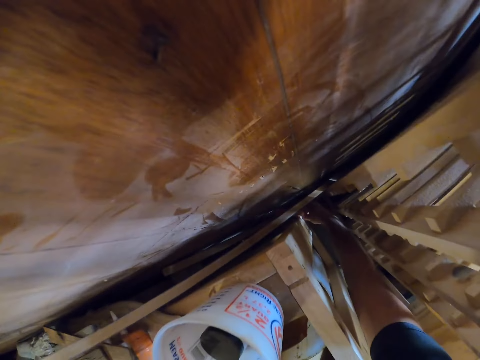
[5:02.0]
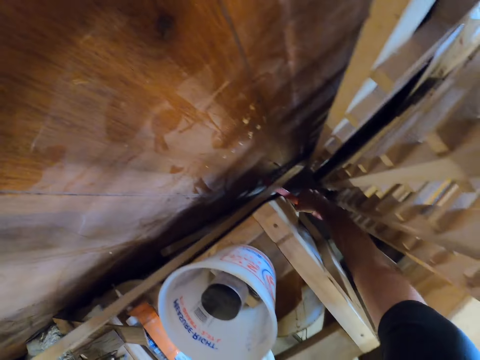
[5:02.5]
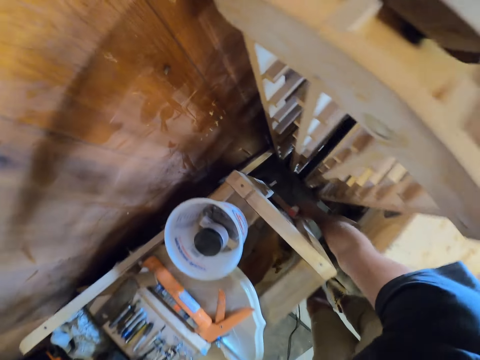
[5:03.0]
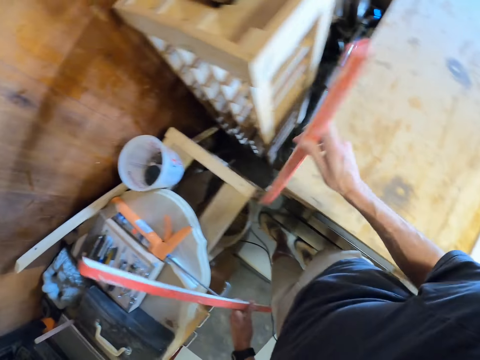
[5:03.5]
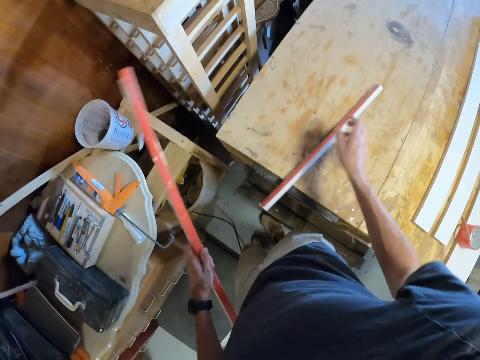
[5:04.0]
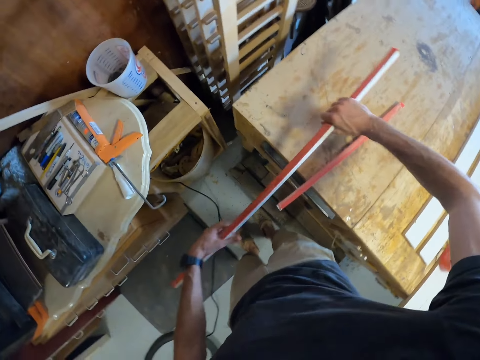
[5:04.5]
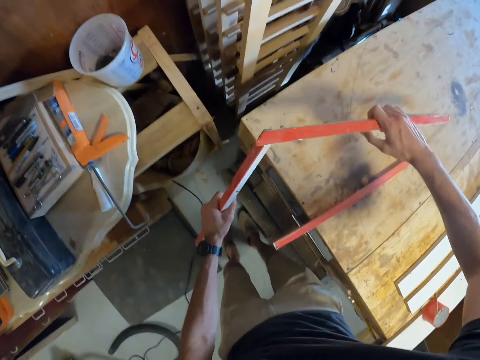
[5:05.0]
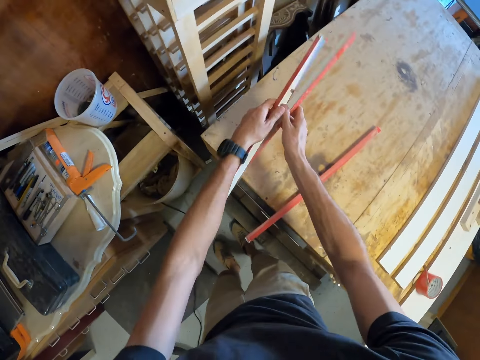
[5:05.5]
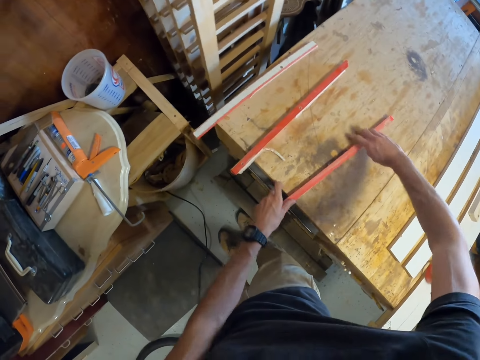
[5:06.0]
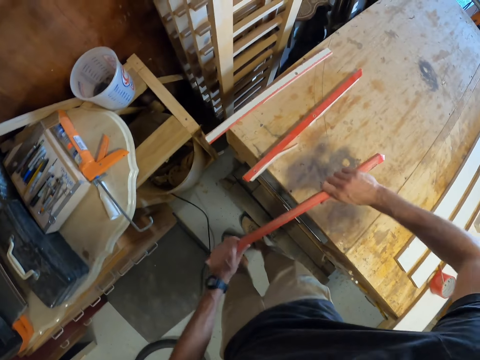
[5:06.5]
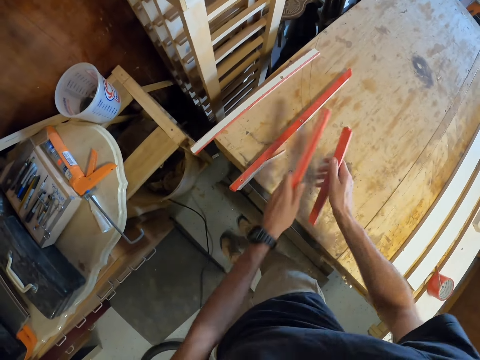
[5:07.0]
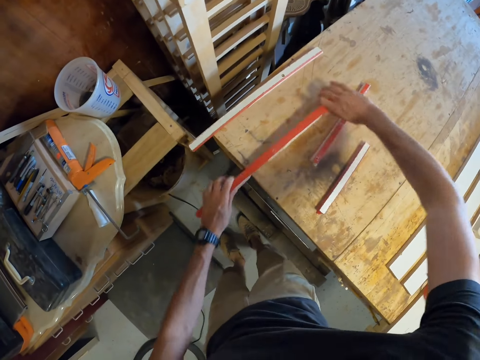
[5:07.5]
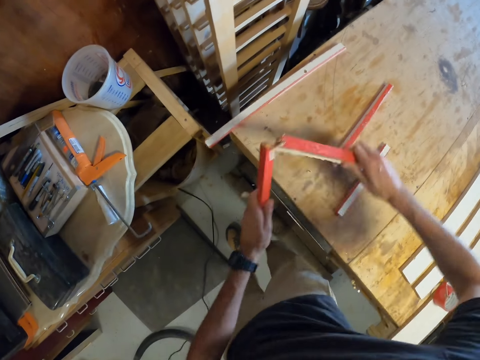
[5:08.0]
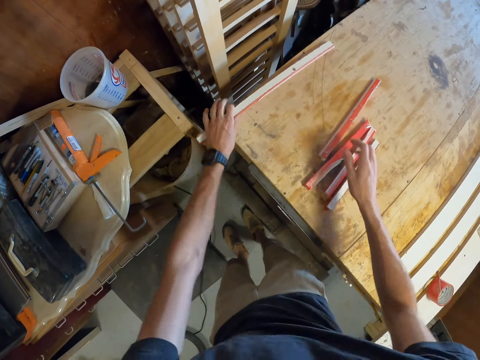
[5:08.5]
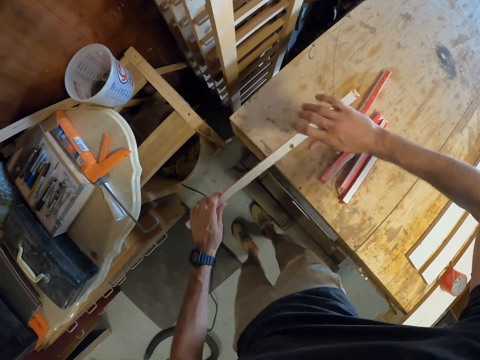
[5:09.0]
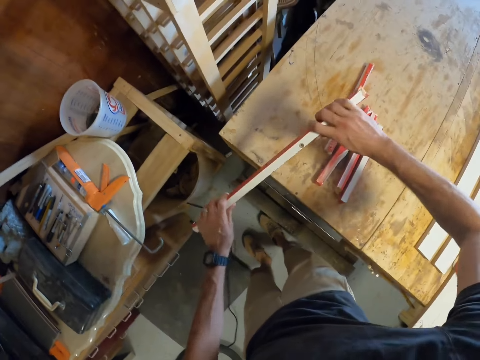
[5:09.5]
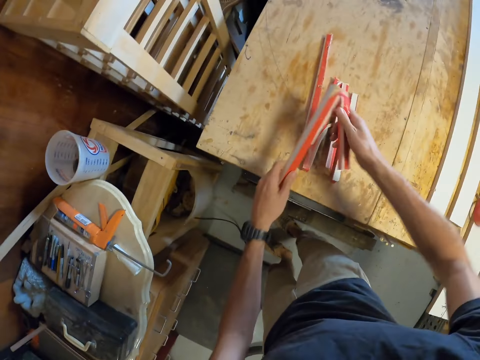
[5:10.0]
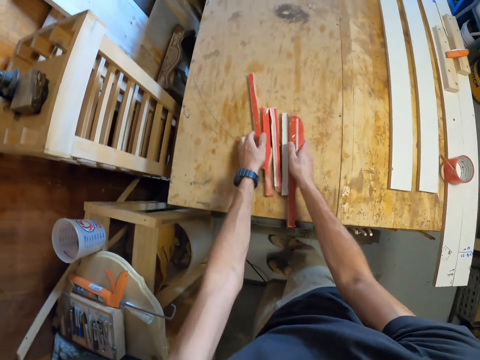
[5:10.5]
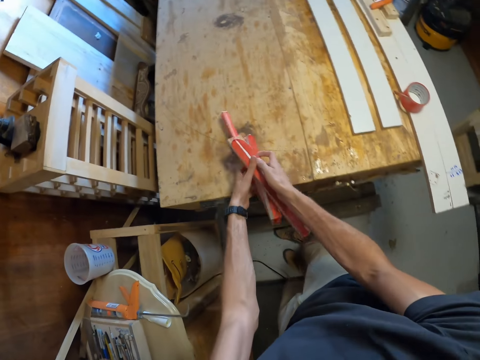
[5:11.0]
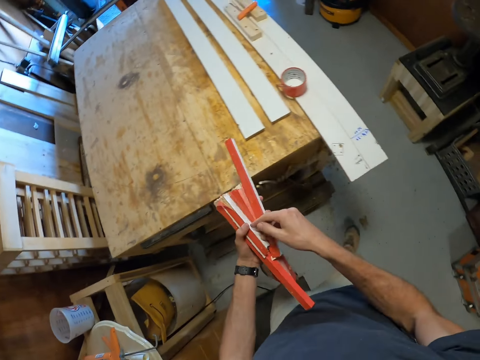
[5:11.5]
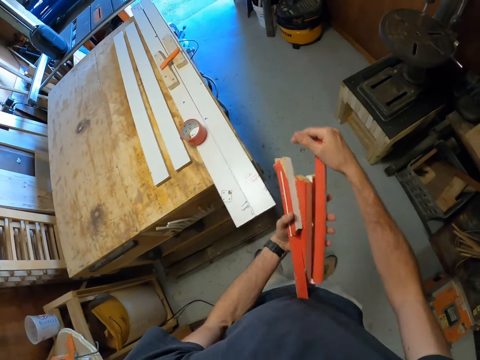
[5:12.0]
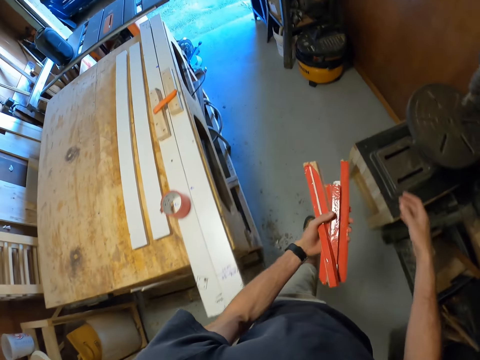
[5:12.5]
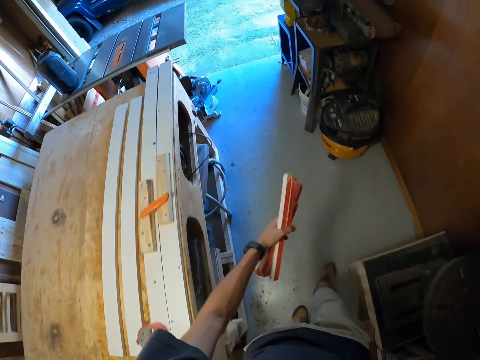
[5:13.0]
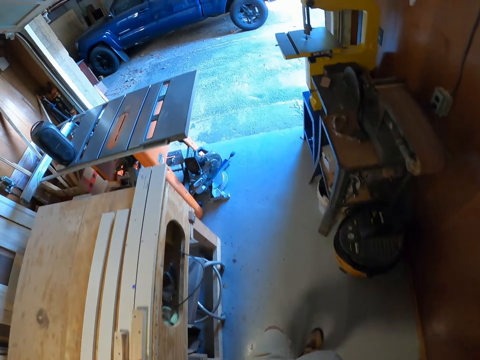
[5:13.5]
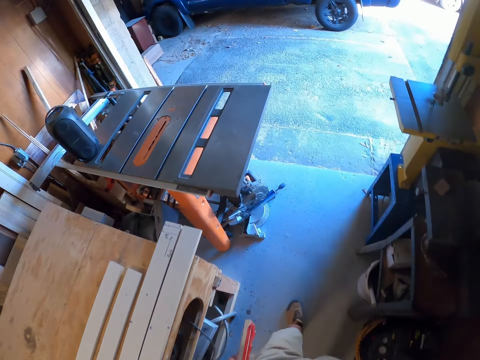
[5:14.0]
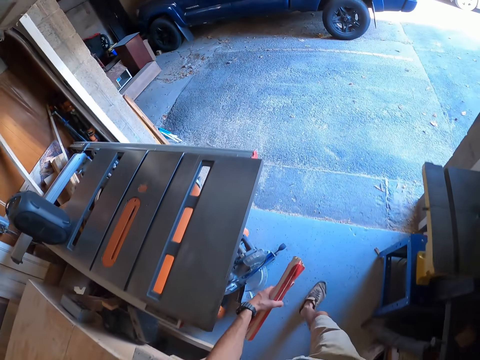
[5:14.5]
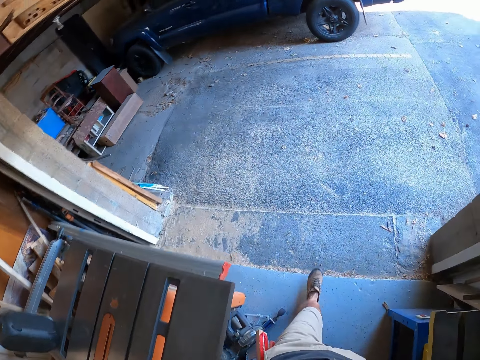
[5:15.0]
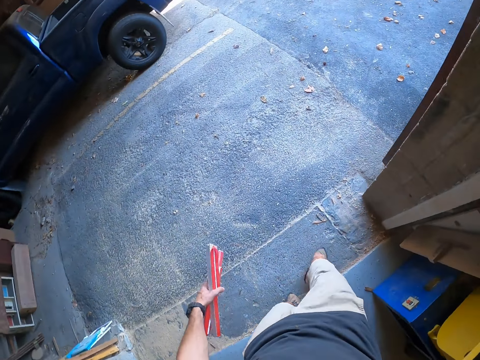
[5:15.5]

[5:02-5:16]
The camera wearer places a piece of wood on a table. They break the piece of wood. They drop pieces of wood on the table. They pick up a piece of wood. They break the piece of wood. They drop pieces of wood on the table. They pick up a piece of wood. They break the piece of wood. They drop pieces of wood on the table. They pick up a piece of wood. They break the piece of wood. They pick up all the pieces of wood. They walk outside the workshop.

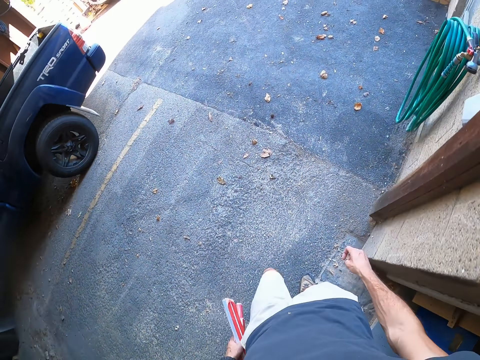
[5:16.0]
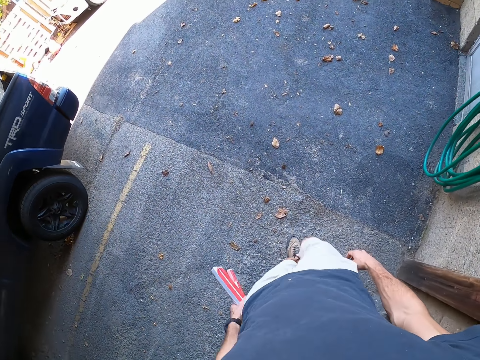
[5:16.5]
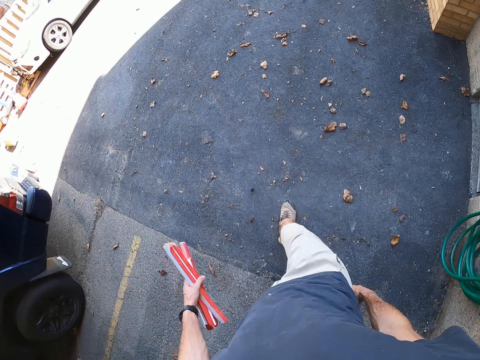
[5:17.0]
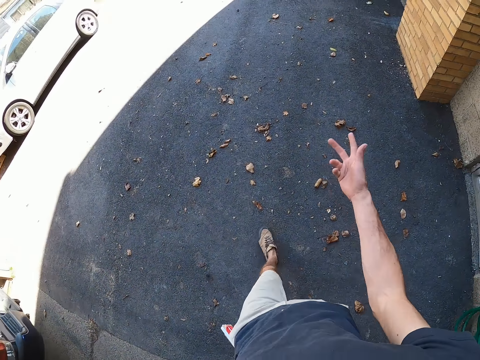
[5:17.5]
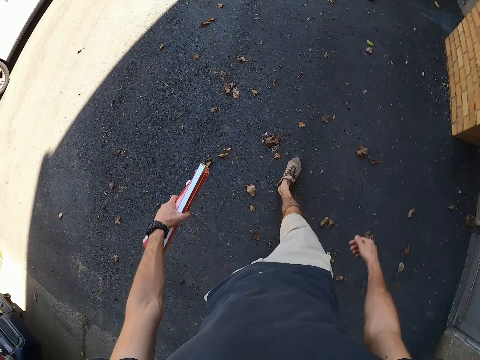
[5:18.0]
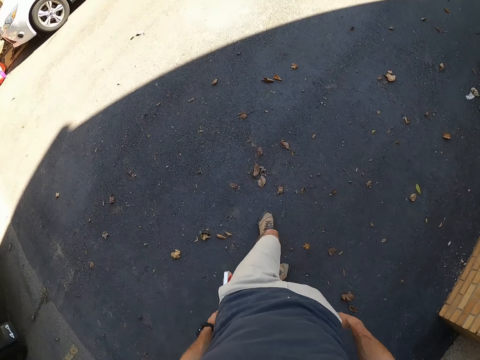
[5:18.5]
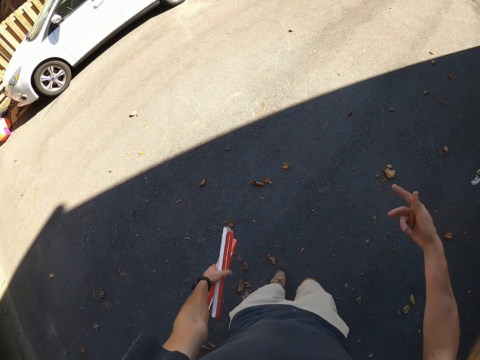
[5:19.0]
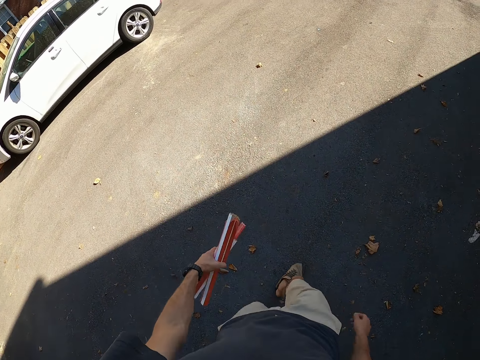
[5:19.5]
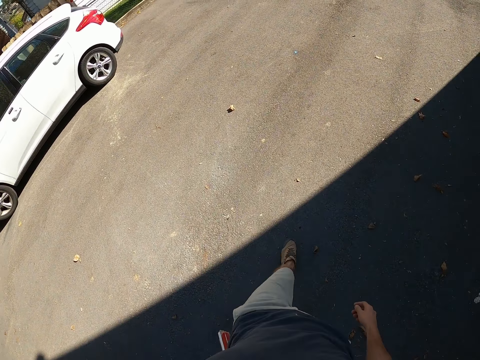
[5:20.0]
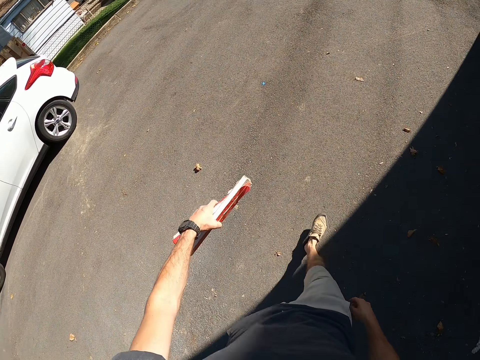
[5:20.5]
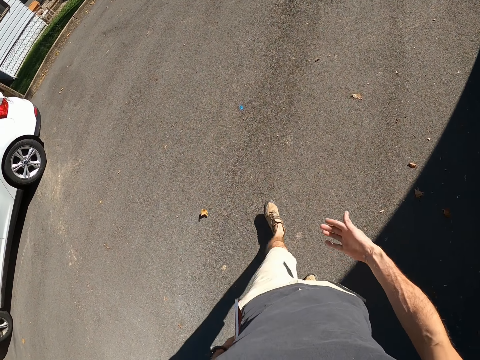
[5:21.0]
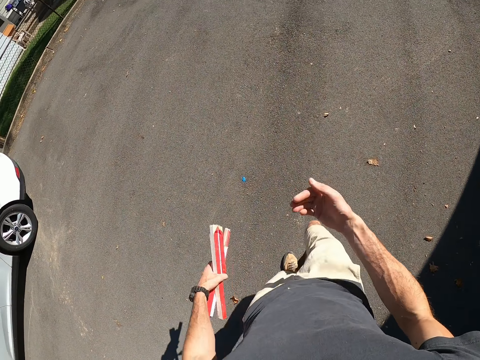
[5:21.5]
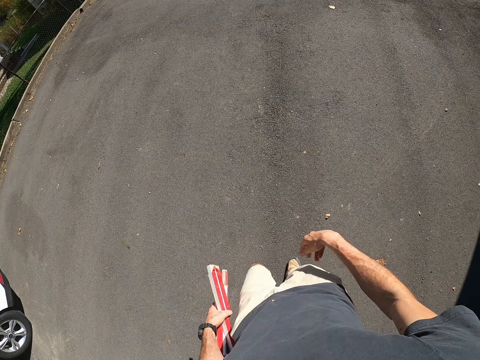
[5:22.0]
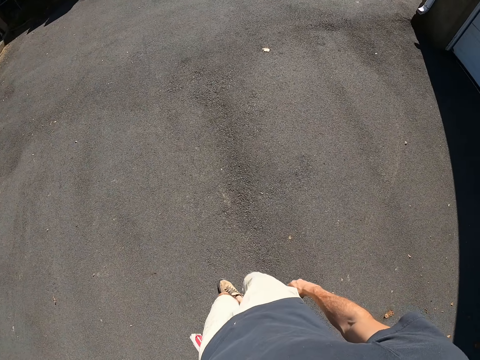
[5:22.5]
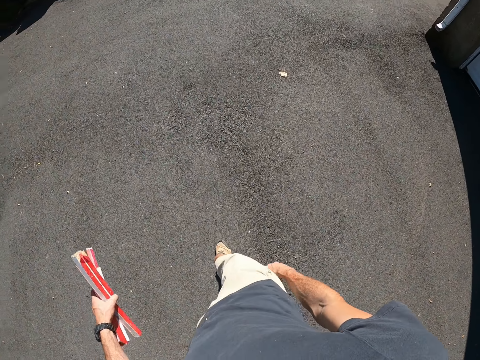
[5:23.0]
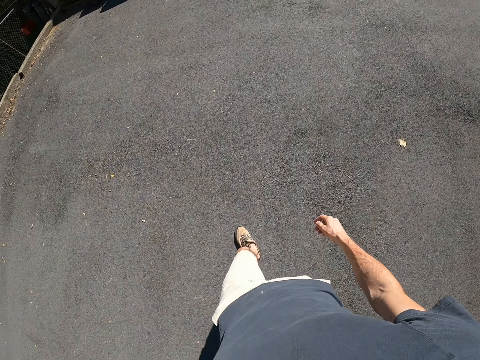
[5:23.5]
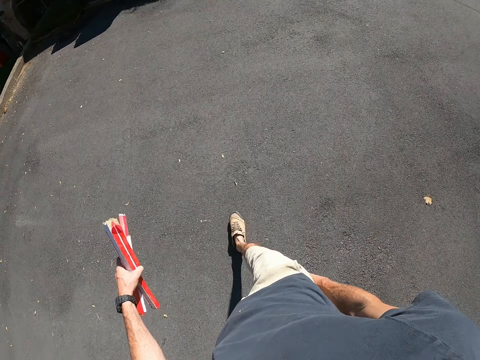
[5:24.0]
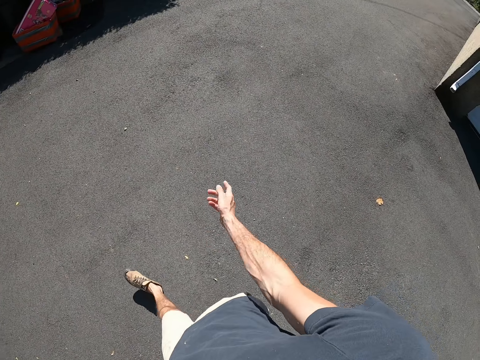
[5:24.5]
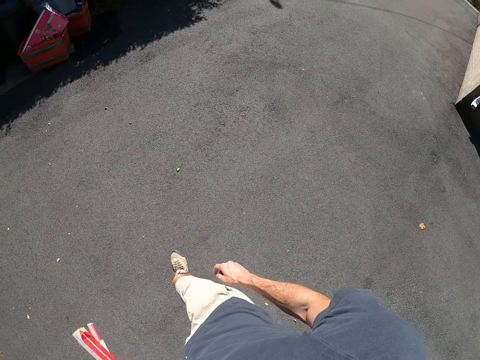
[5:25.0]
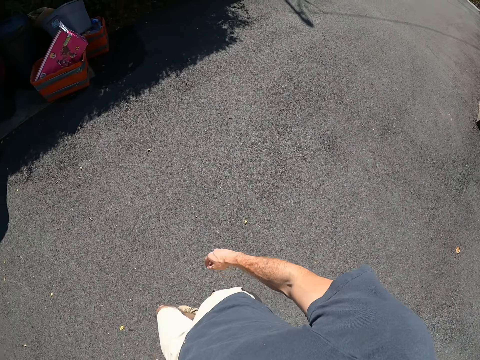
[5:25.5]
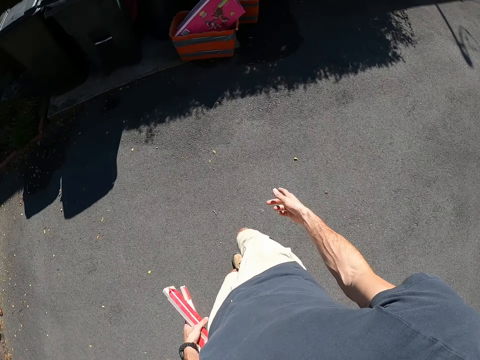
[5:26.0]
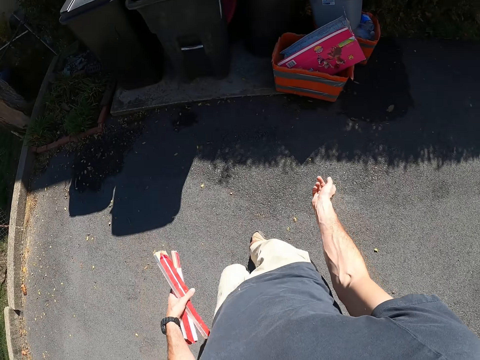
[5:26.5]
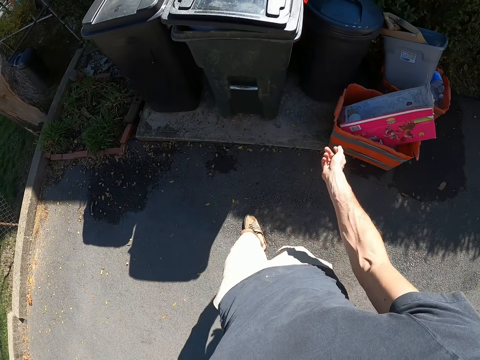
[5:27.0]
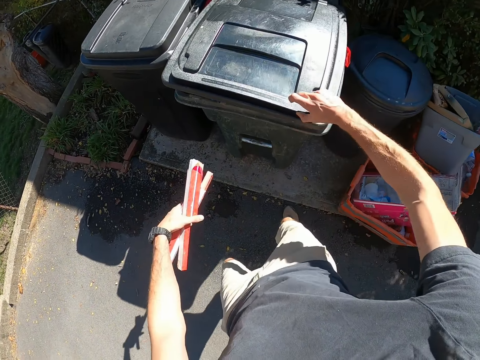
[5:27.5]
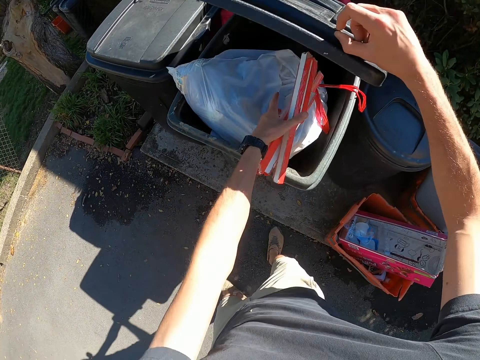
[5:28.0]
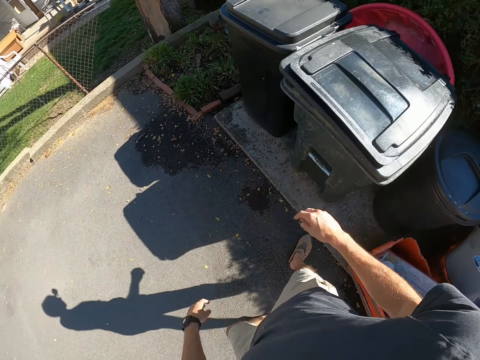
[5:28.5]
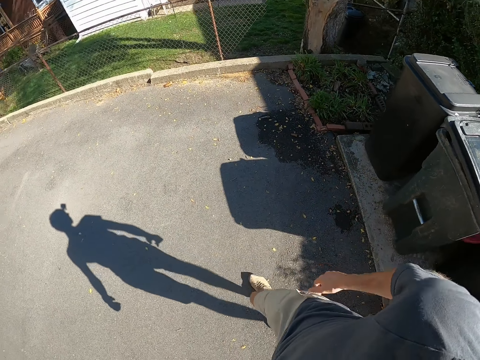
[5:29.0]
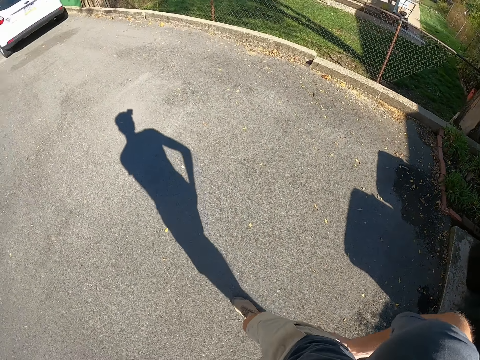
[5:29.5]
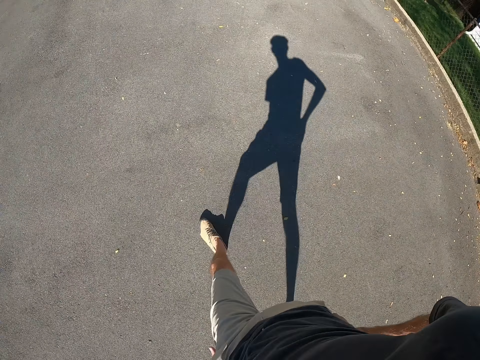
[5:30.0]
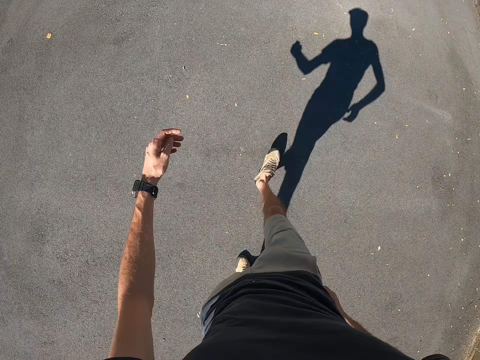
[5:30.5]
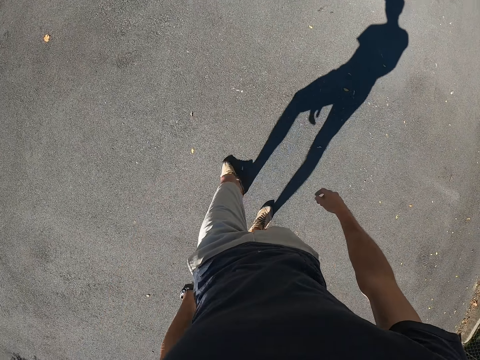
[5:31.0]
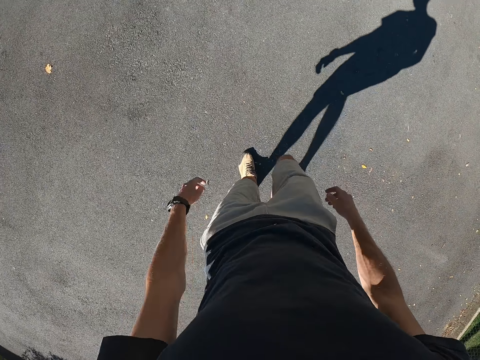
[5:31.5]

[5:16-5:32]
The camera wearer moves his right hand. He moves his right hand again. He walks round the compound. He moves his right hand. He walks round the compound. He moves his right hand. He walks round the compound. He moves his right hand. He opens a trashcan. He drops pieces of wood into the trashcan. He closes the trashcan. He walks back to the workshop.
